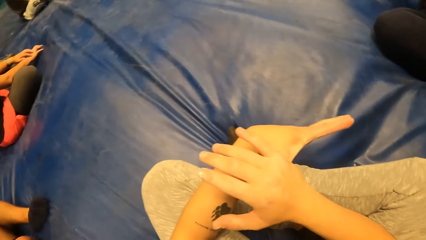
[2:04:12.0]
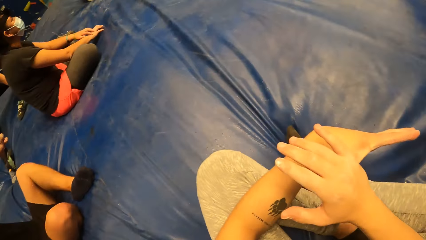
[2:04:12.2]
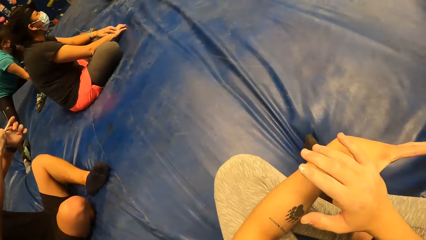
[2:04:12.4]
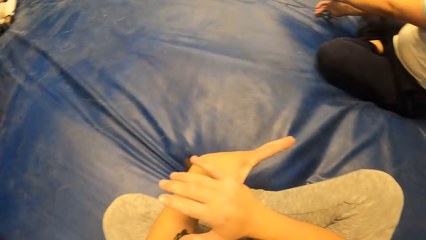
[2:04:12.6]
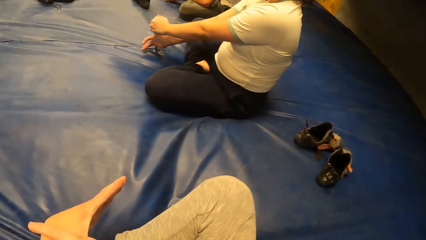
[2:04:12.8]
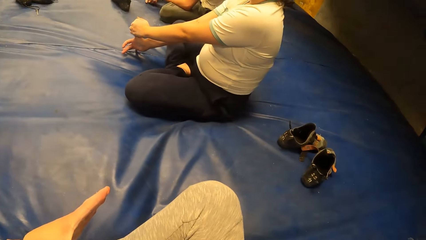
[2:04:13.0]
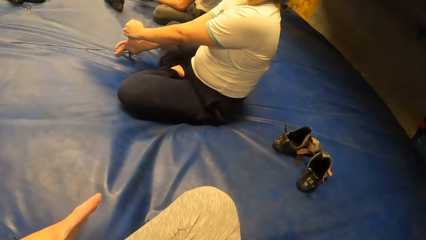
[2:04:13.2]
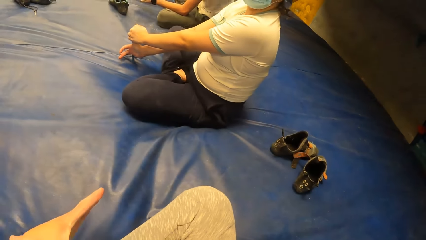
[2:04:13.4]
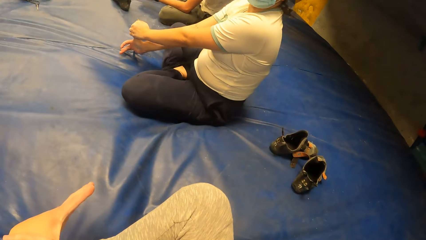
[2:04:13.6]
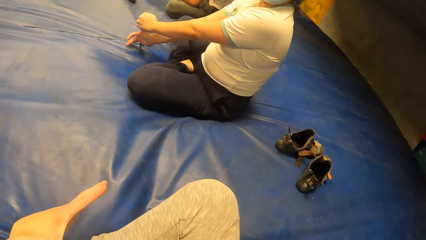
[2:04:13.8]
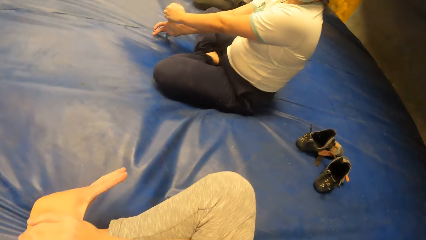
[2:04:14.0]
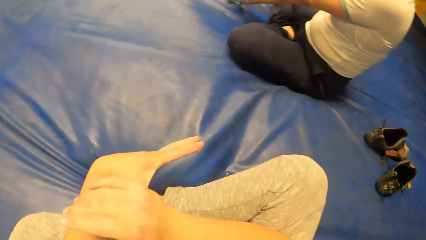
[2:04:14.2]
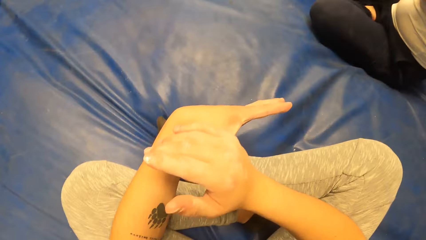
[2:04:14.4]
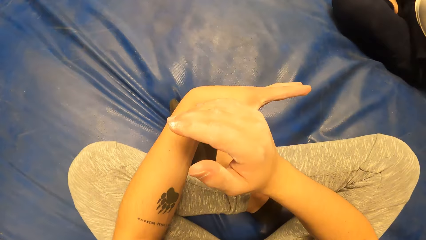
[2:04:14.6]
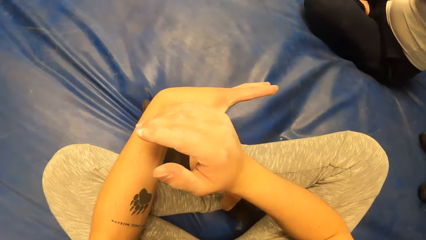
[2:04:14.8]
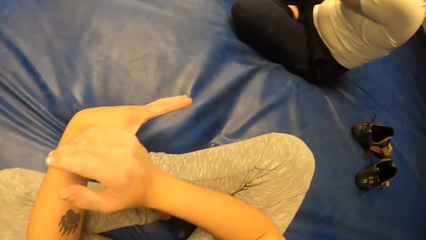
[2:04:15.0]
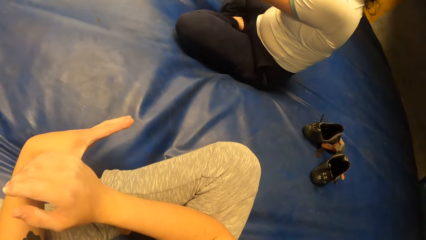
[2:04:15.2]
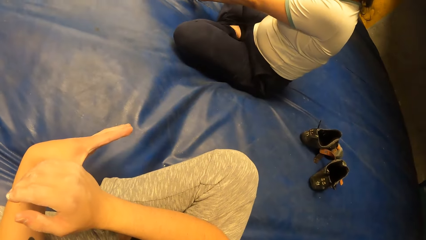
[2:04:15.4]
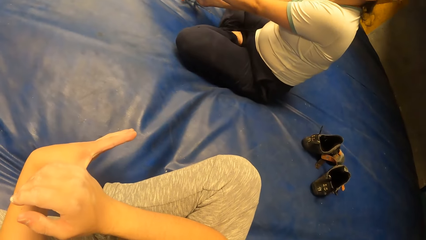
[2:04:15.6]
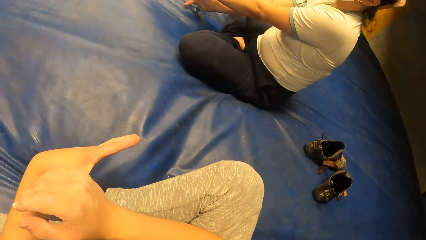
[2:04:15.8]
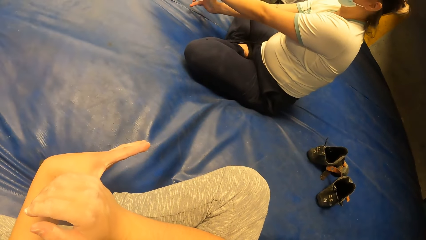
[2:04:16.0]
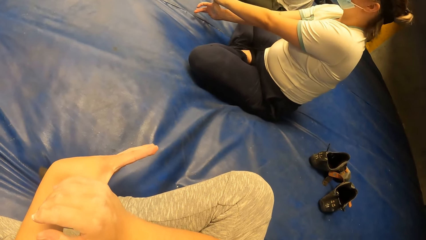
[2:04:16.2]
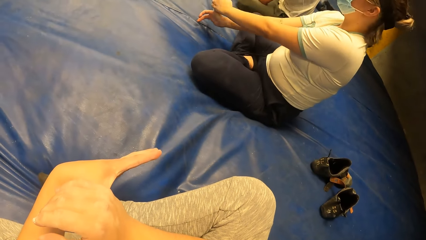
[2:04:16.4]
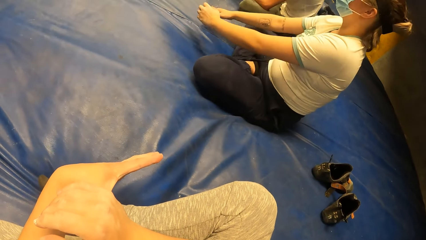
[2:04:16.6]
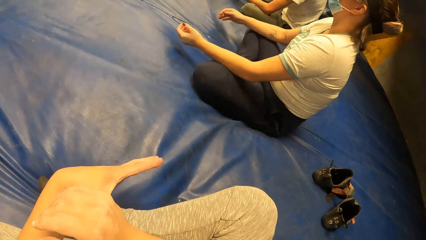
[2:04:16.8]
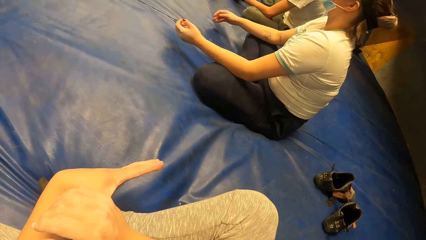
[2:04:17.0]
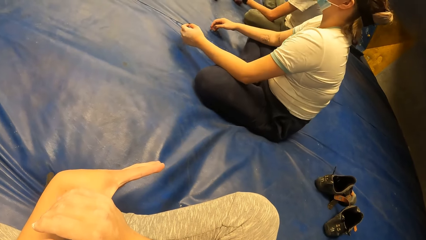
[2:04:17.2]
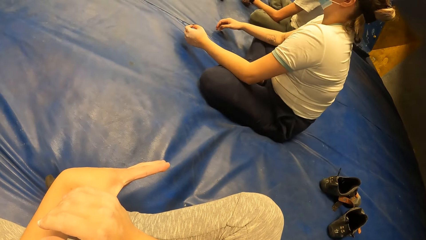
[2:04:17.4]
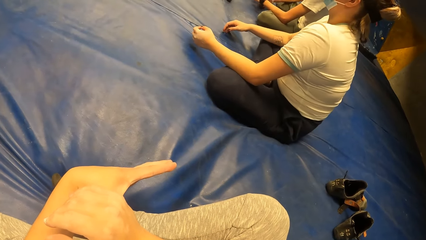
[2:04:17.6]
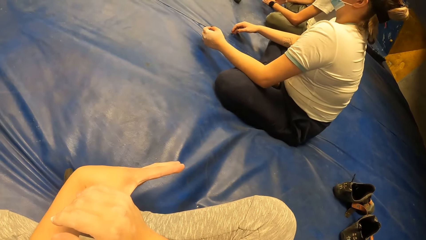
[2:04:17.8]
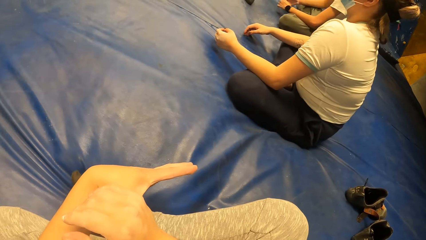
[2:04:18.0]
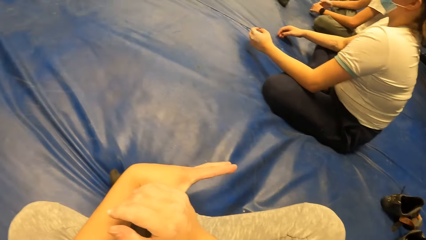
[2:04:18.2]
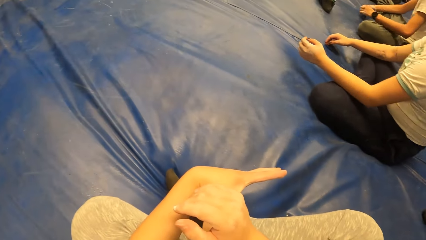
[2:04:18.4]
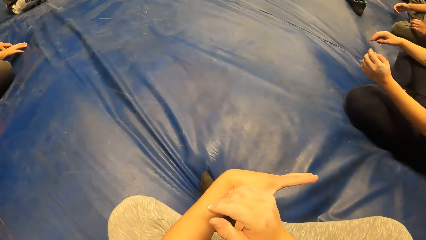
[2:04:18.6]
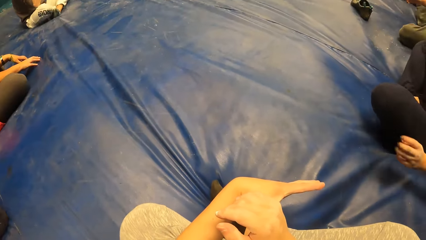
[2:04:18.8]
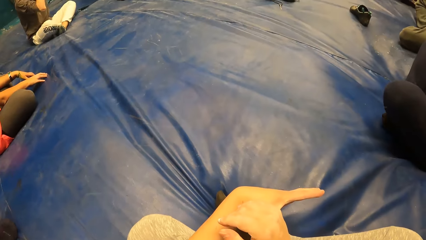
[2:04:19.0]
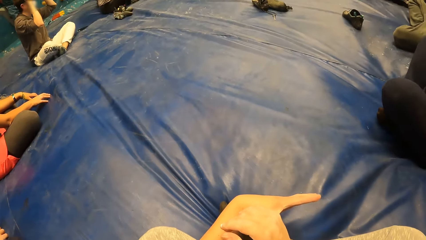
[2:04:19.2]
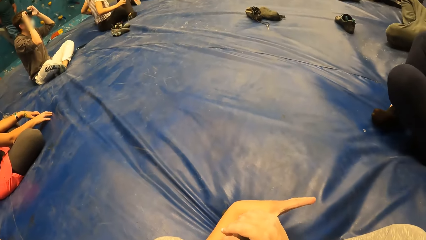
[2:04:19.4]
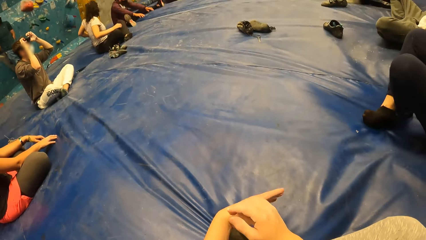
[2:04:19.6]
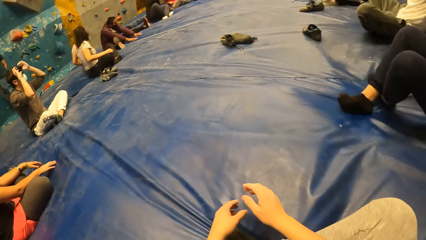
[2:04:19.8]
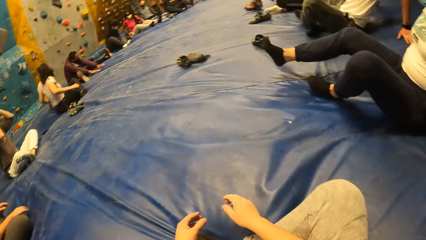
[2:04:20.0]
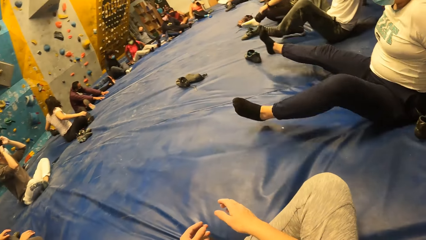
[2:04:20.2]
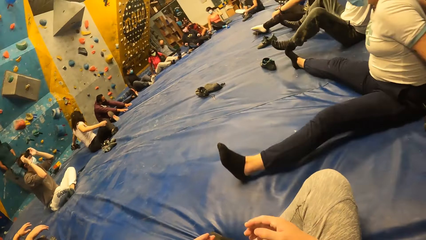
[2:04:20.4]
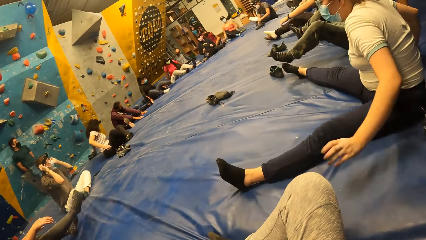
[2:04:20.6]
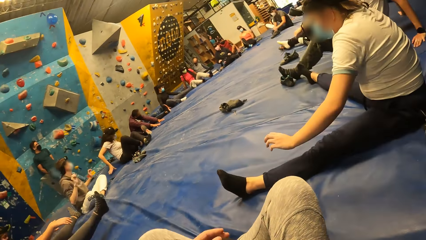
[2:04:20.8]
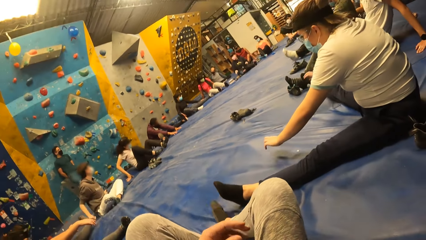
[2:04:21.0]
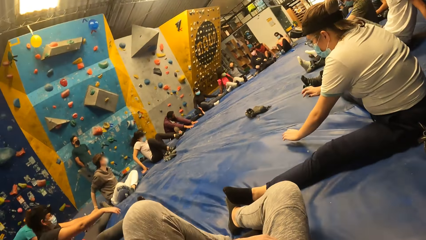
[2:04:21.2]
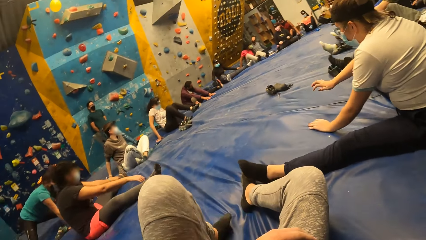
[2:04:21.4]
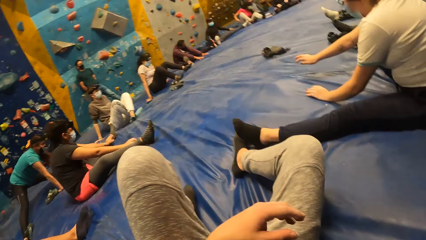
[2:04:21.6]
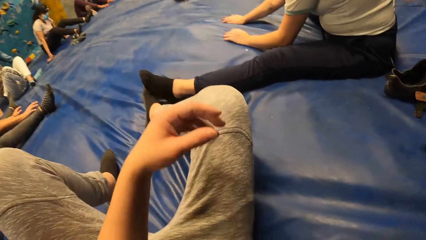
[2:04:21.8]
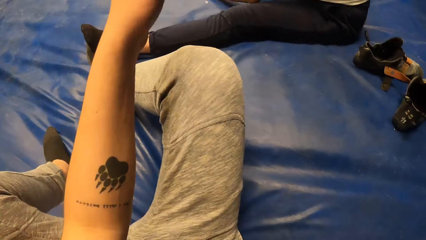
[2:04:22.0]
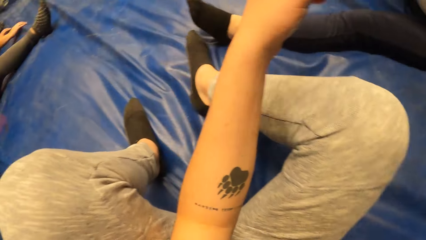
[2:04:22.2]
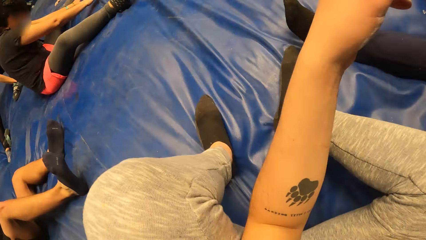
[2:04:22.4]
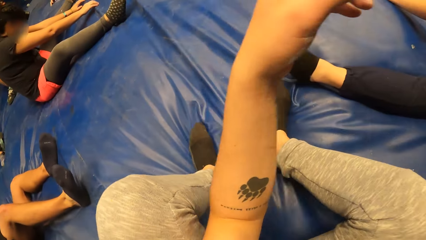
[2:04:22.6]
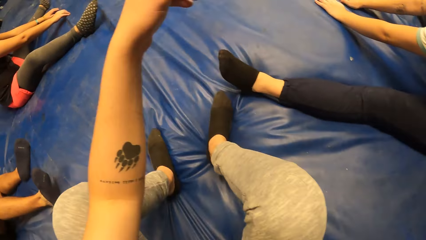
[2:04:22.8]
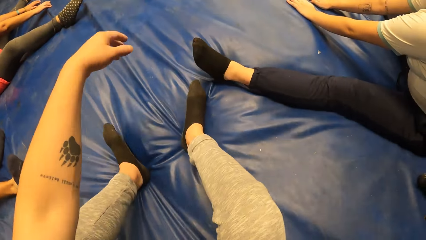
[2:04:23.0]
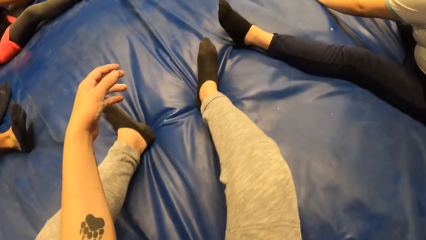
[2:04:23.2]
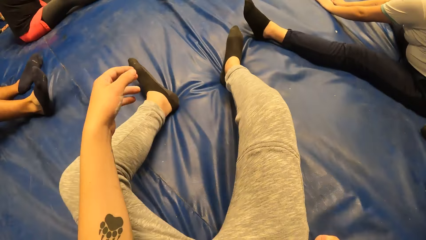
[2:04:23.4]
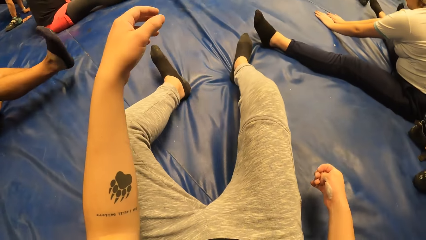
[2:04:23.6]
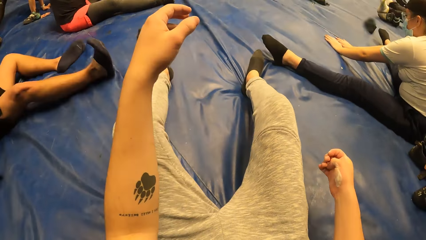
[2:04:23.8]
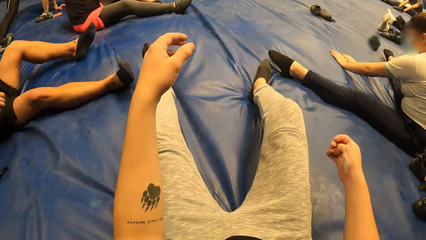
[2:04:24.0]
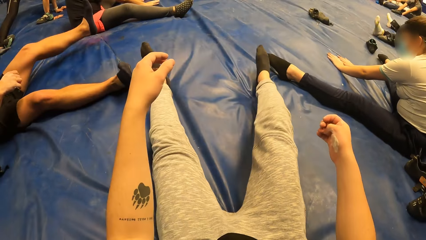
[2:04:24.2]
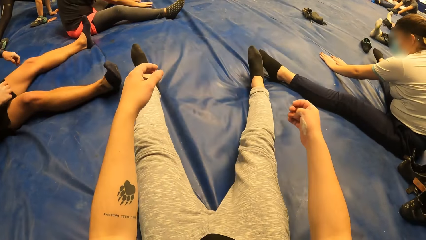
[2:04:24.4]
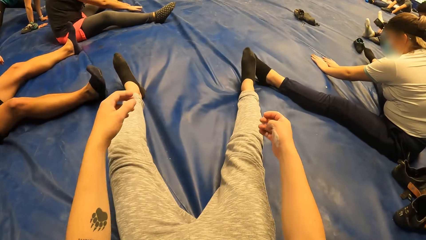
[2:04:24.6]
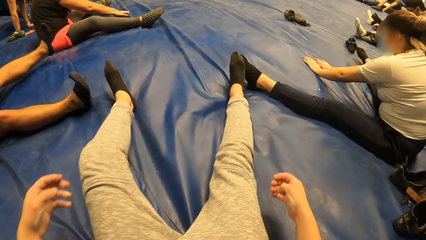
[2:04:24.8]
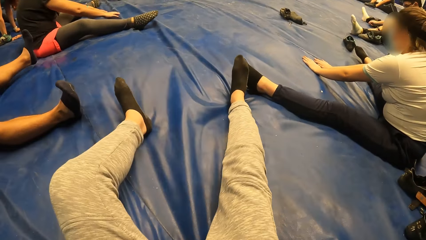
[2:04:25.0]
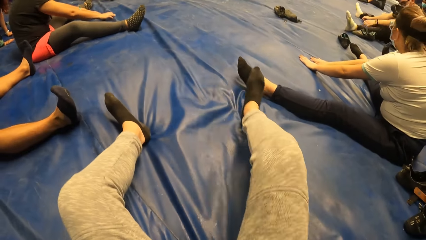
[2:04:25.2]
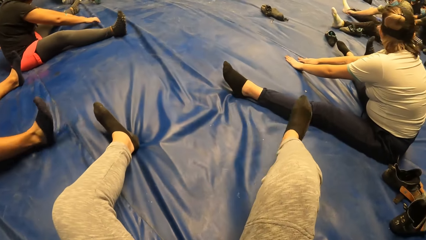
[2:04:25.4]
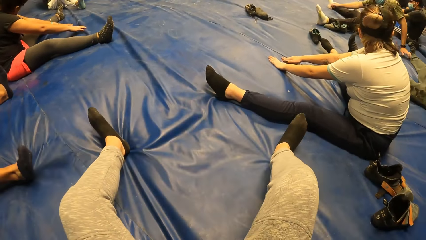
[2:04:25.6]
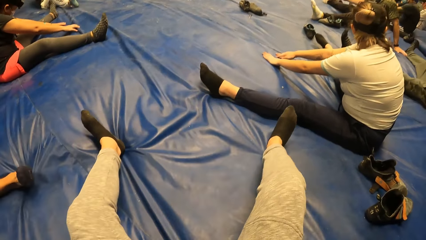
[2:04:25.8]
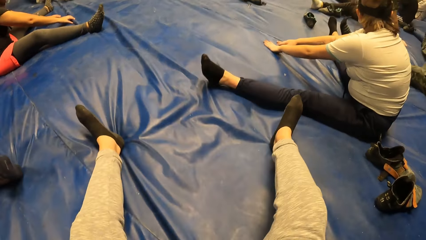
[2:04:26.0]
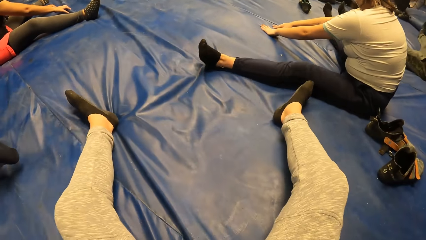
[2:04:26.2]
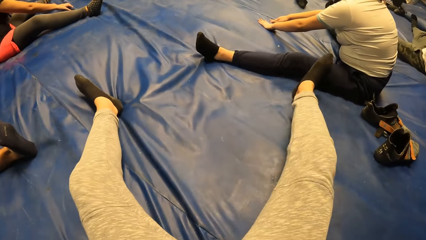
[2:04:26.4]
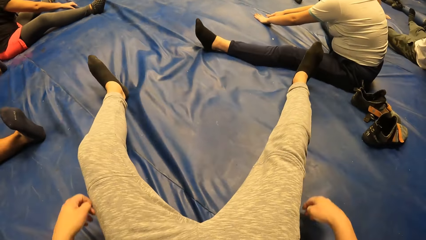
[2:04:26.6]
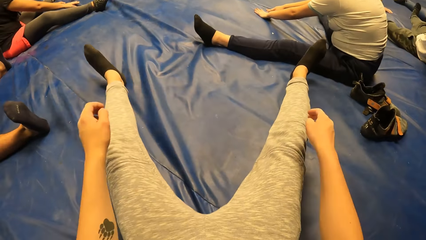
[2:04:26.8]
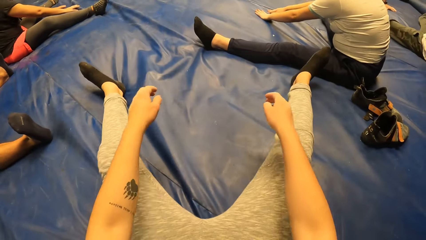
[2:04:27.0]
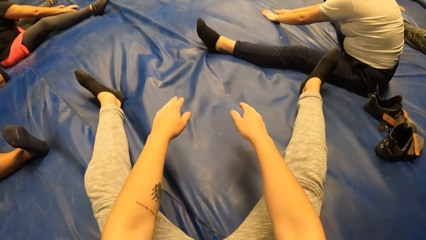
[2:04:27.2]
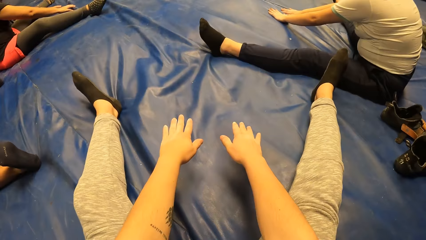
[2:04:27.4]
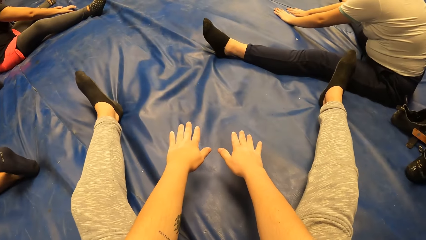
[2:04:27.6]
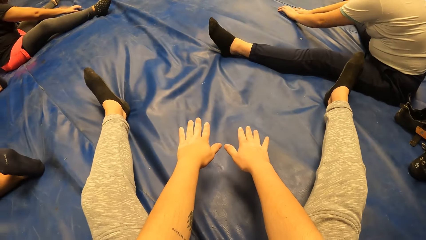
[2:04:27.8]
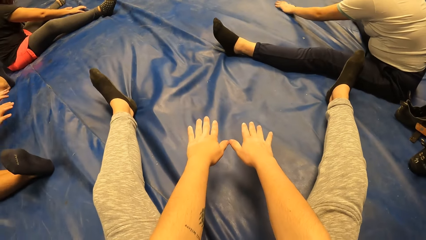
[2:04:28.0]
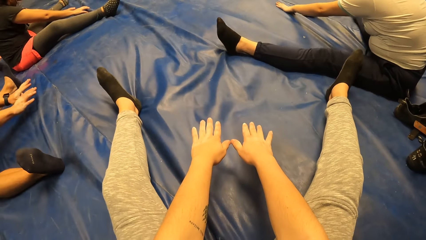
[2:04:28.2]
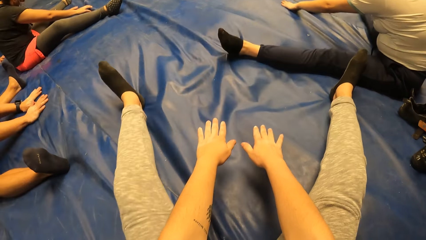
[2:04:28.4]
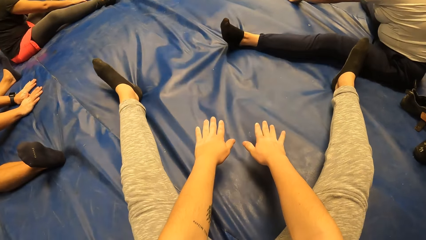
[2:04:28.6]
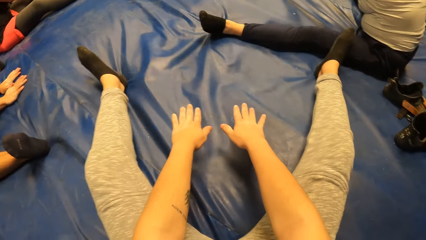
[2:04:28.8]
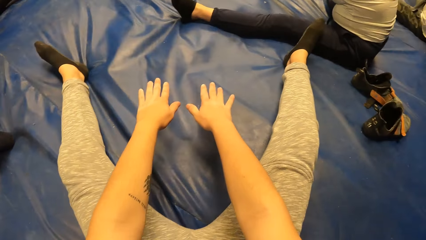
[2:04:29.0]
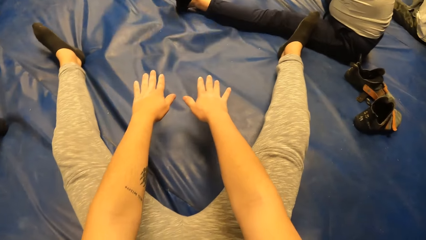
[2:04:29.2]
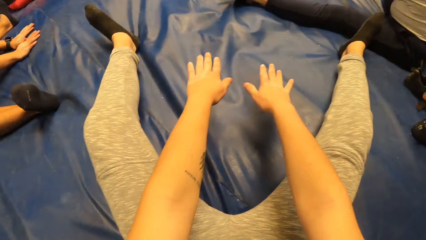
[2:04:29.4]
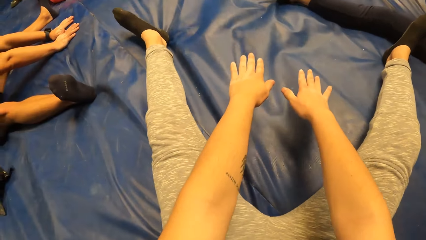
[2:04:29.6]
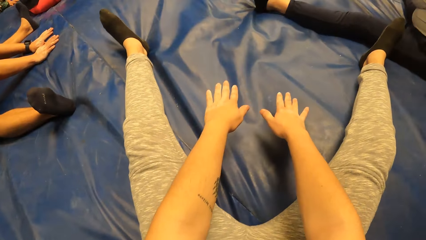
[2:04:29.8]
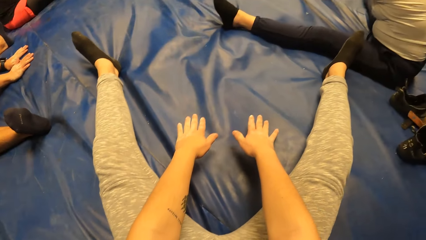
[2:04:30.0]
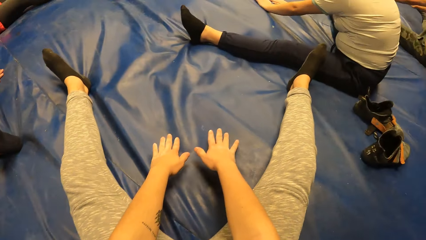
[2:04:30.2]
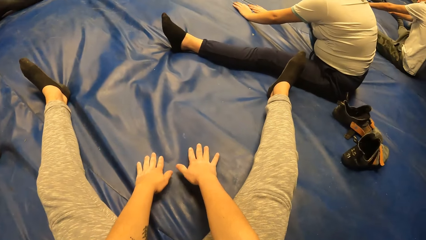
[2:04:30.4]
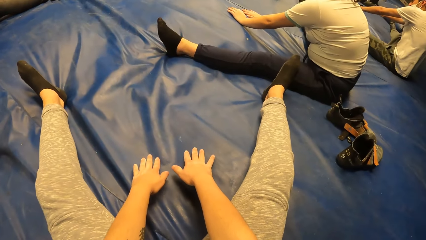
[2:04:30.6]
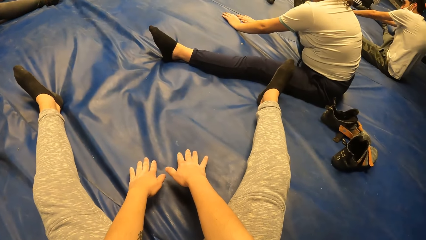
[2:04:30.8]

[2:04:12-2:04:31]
The camera wearer holds the fingers. He looks at a woman. He looks around the room. He looks at the woman. The woman adjusts her hands. The camera wearer looks around the room. The woman adjusts herself. The camera wearer looks around the room. The woman adjusts herself. A man adjusts himself. Another woman adjusts herself. Another woman adjusts herself. Another man adjusts himself. Another woman adjusts herself. Another woman adjusts herself. Another man adjusts himself. Another woman adjusts herself. Another woman adjusts herself. Another man adjusts himself. Another man adjusts himself. The camera wearer exercises in the room. The first woman puts her hands on the floor. Another man adjusts himself. The camera wearer does a hand gesture. He looks around the room. He adjusts himself. Another man adjusts himself. The camera wearer puts his hands on the floor. He stretches his hands. That man puts his hands on the floor. The camera wearer adjusts himself.
